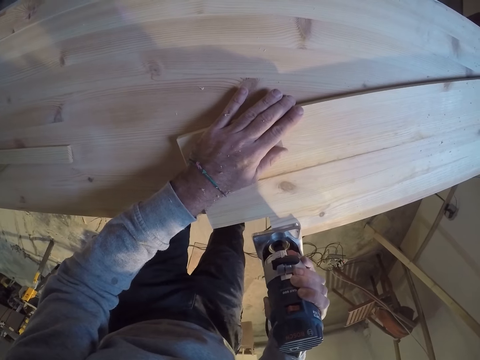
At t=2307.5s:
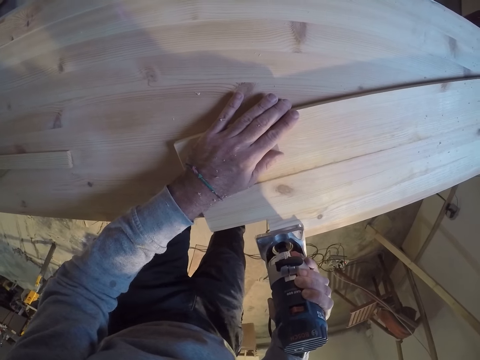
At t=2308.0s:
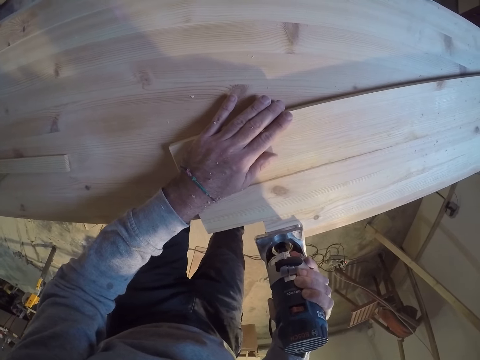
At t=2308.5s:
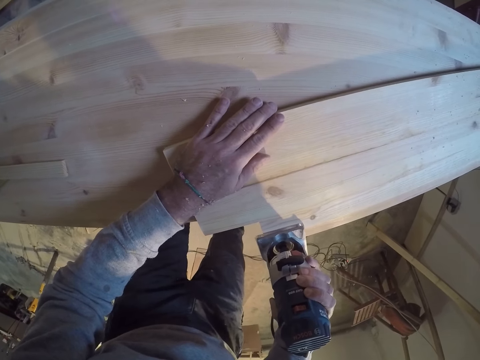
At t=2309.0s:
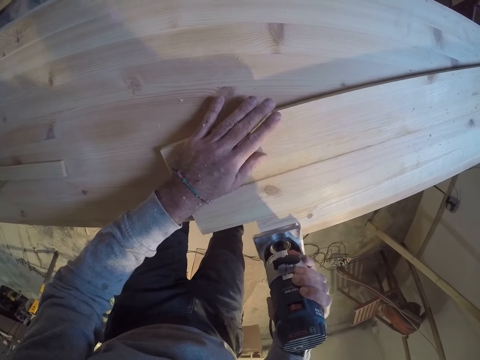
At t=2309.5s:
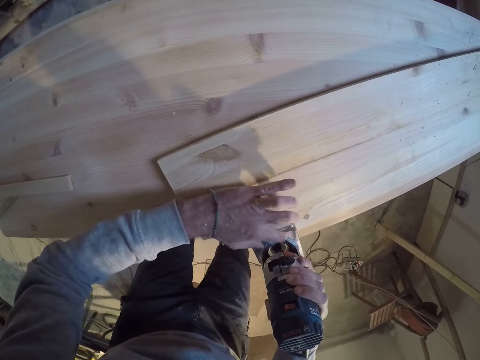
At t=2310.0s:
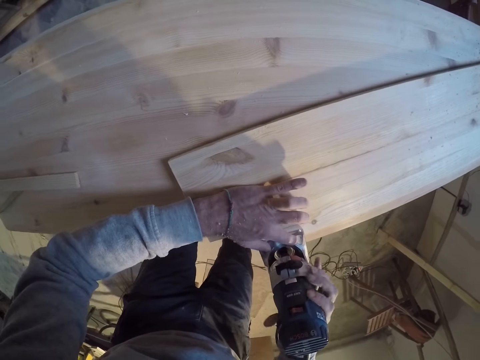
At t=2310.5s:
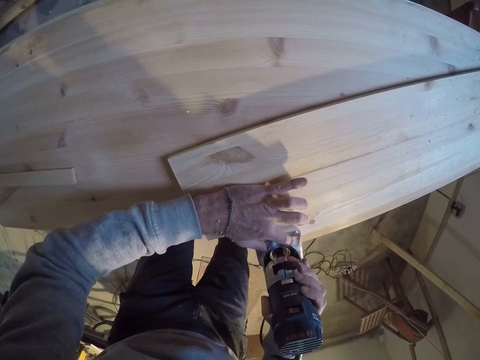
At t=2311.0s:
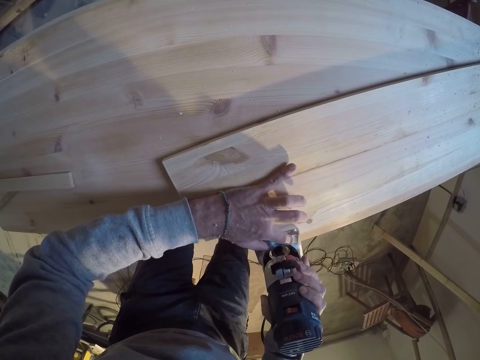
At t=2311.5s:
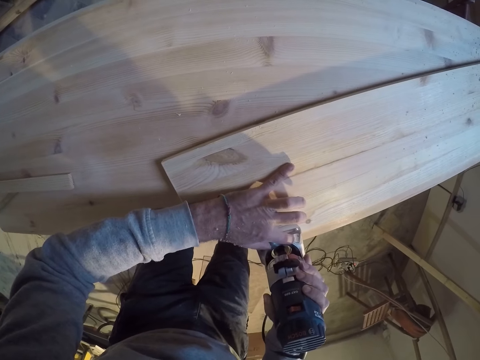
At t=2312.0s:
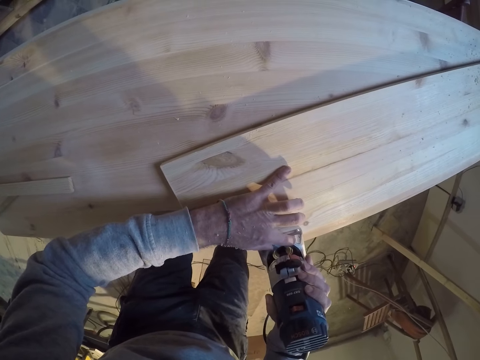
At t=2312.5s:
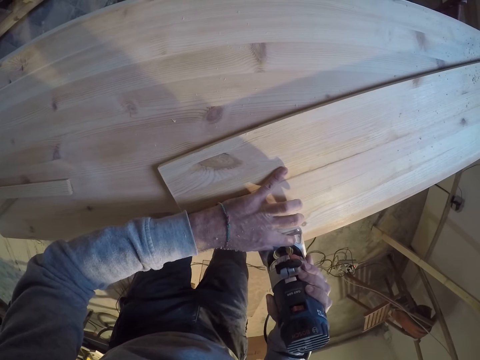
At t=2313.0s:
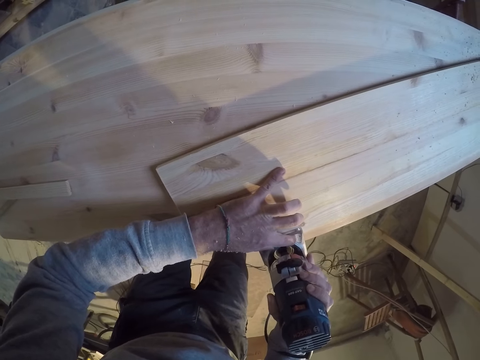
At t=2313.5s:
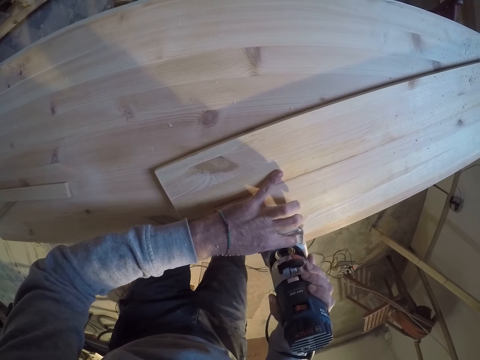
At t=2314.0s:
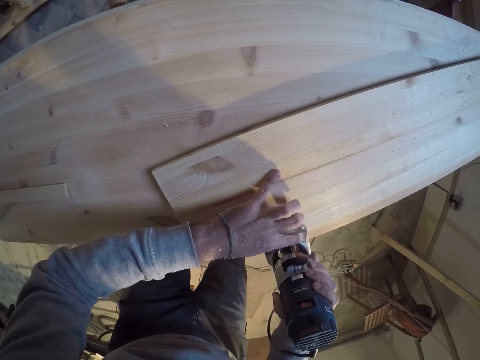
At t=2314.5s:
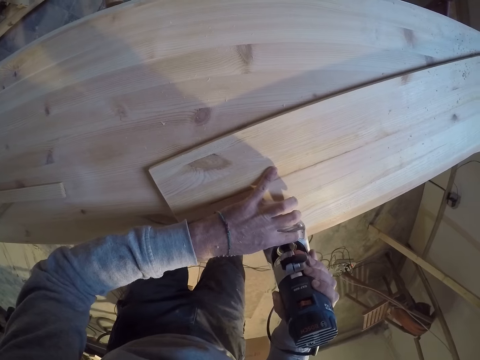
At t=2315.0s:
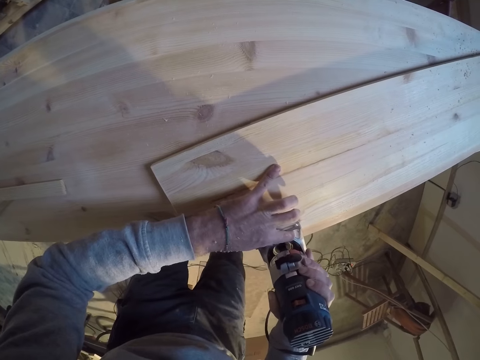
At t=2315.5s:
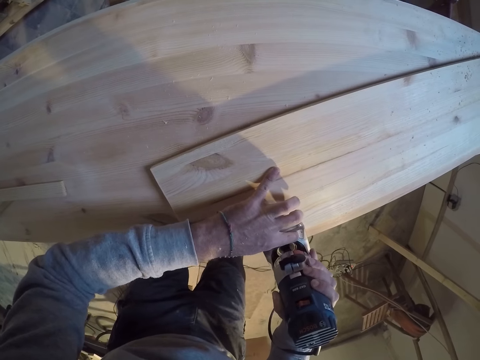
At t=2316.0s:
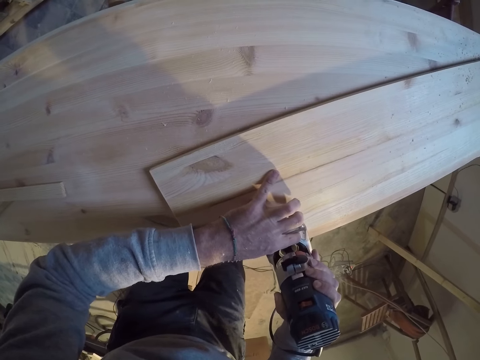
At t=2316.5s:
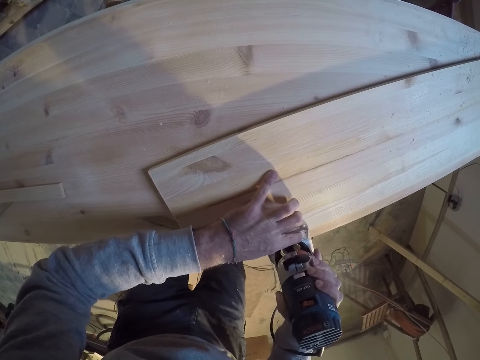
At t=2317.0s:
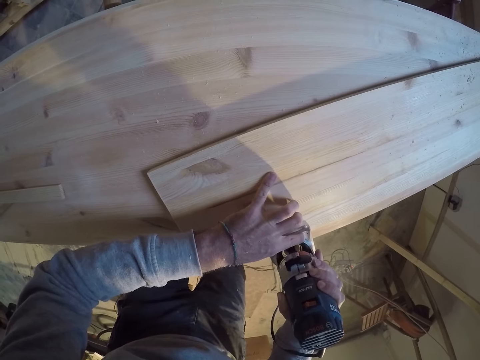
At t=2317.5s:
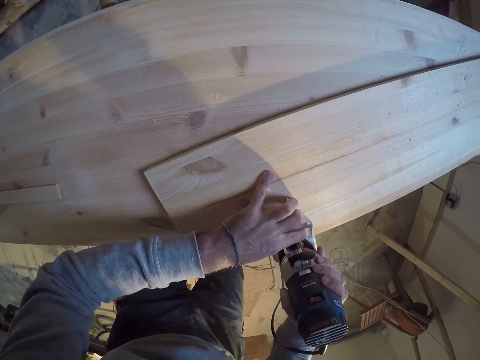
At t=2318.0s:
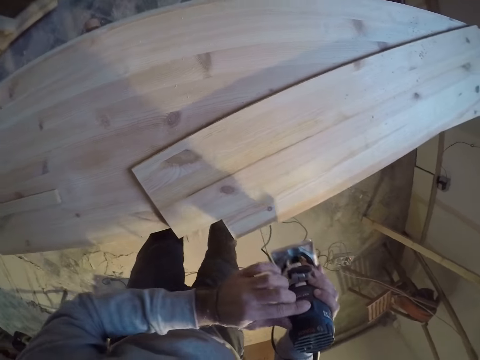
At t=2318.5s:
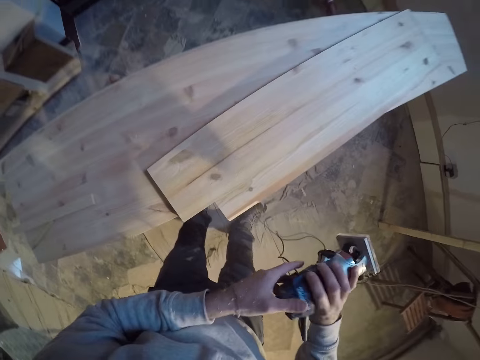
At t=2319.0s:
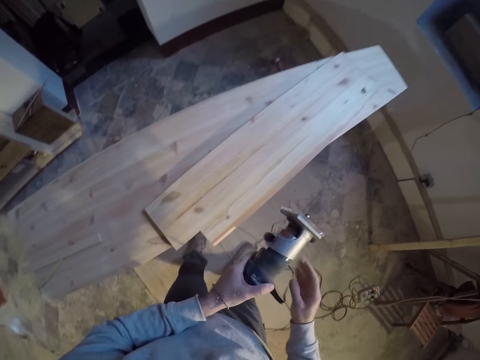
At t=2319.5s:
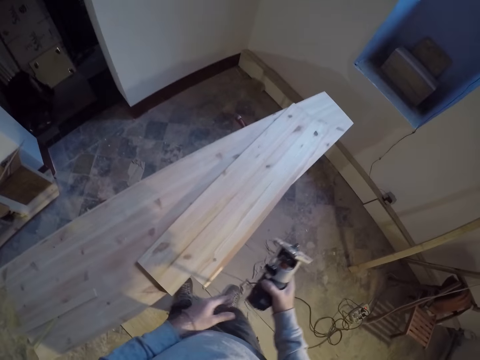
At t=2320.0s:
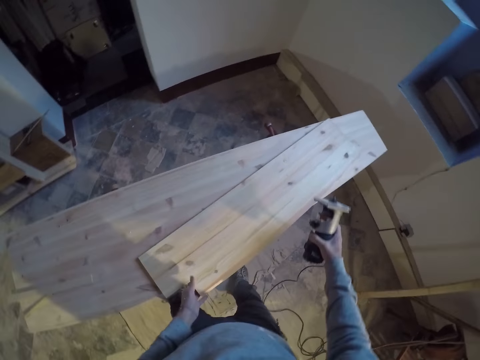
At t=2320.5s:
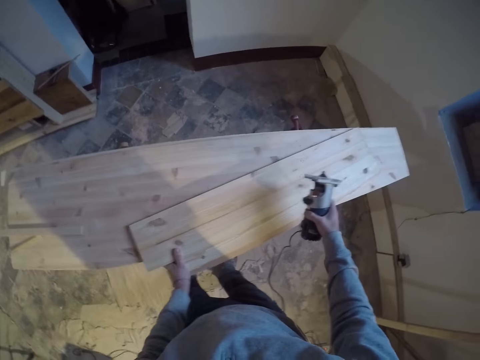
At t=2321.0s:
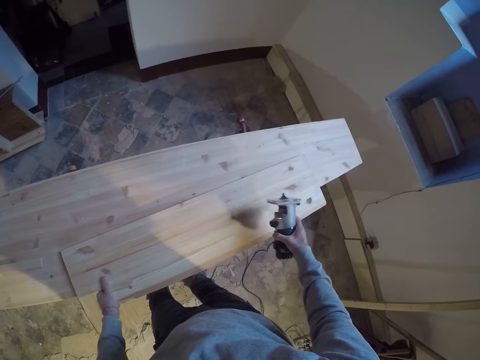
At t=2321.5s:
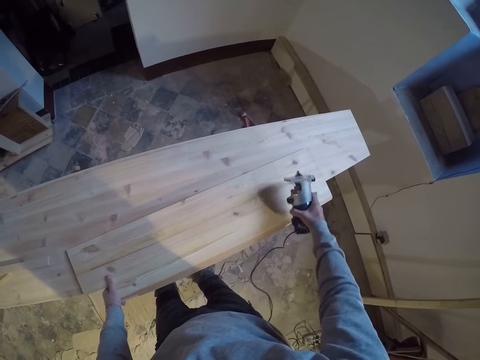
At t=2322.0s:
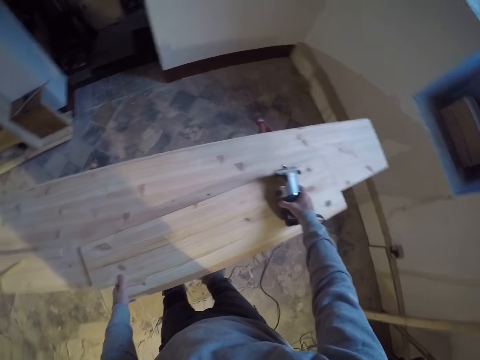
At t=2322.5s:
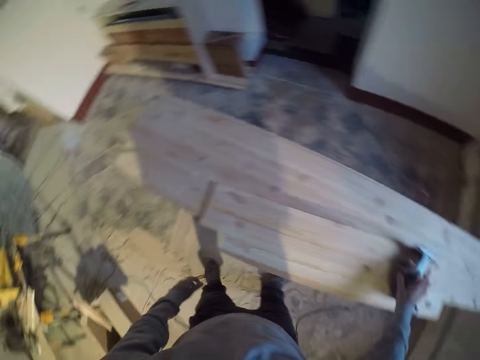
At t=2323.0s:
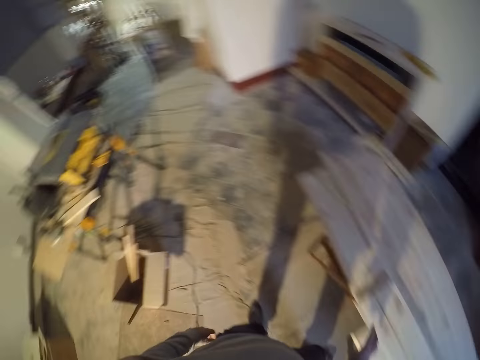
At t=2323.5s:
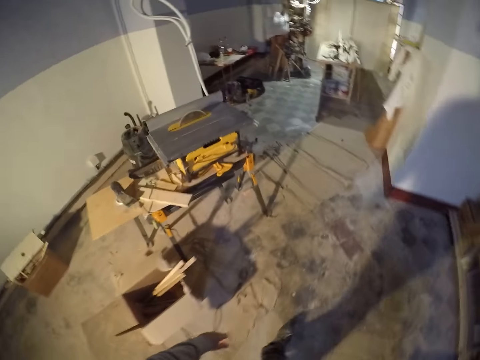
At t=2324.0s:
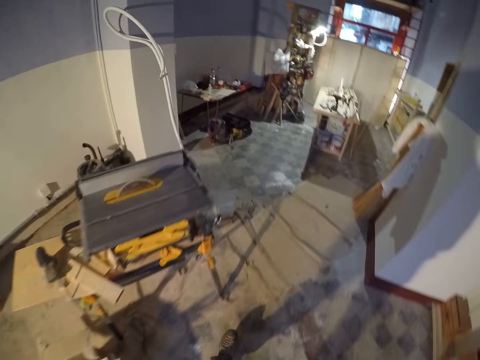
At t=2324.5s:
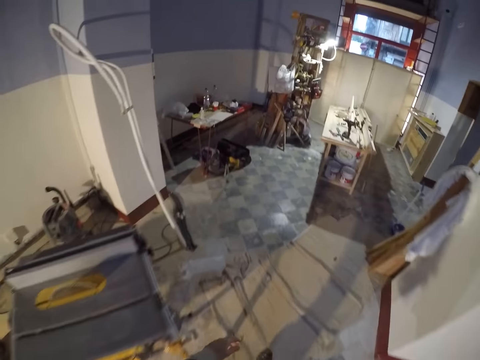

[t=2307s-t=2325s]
The camera wearer supports the wood cutter machine with his left hand. He turns the wood cutter machine on the hand. He holds the plank. He drops the machine on the wood piece with his left hand. He walks towards a shelf.

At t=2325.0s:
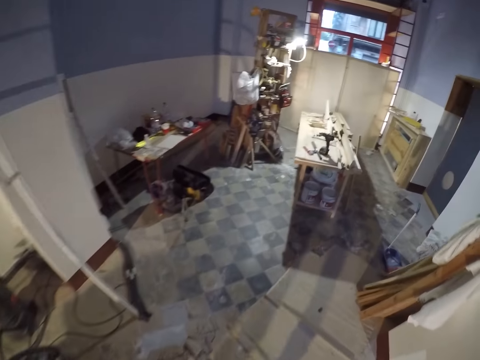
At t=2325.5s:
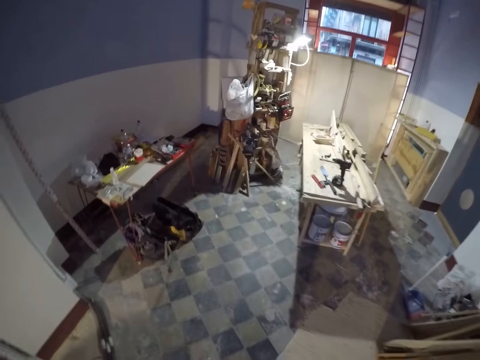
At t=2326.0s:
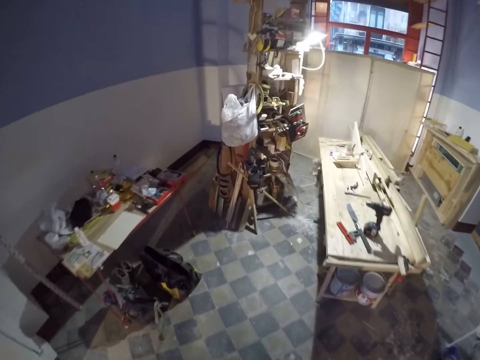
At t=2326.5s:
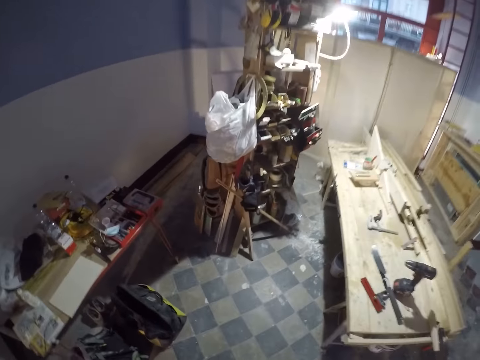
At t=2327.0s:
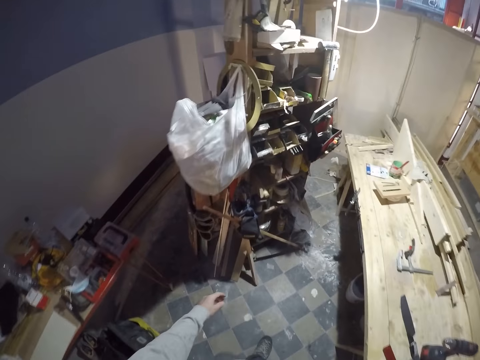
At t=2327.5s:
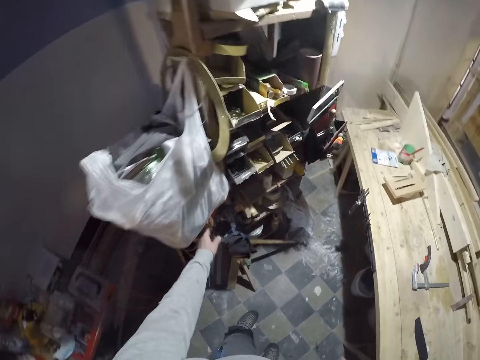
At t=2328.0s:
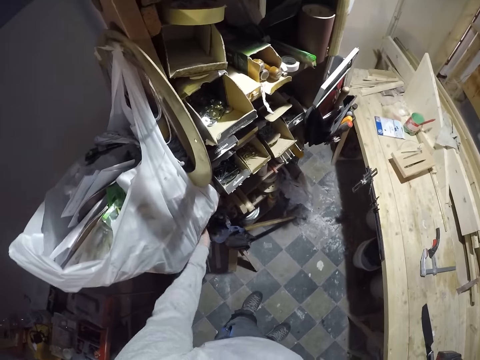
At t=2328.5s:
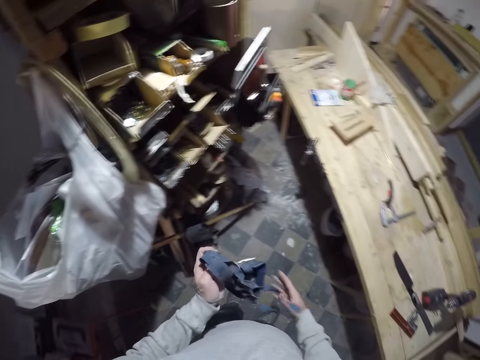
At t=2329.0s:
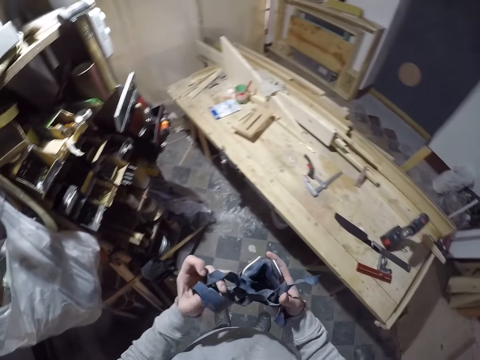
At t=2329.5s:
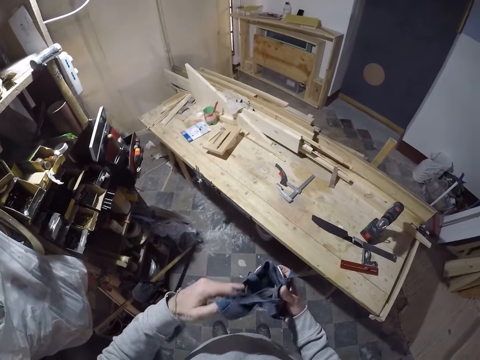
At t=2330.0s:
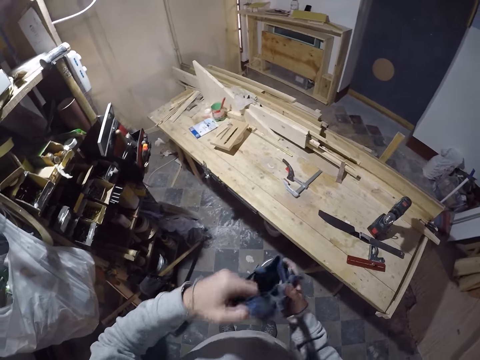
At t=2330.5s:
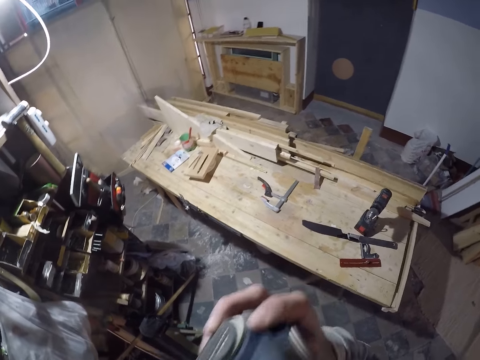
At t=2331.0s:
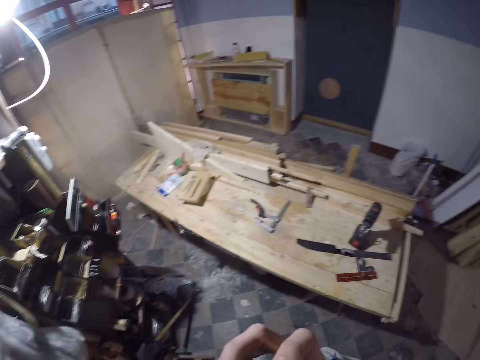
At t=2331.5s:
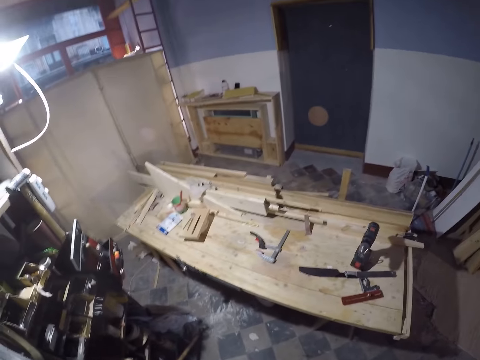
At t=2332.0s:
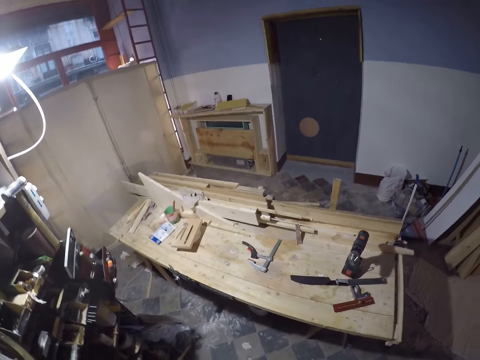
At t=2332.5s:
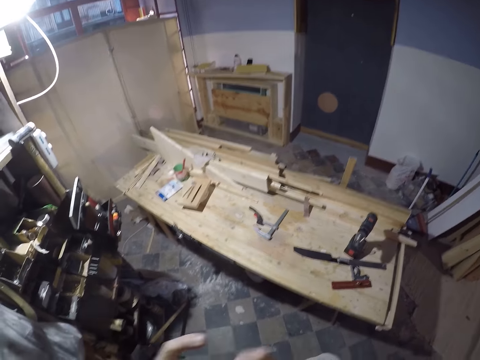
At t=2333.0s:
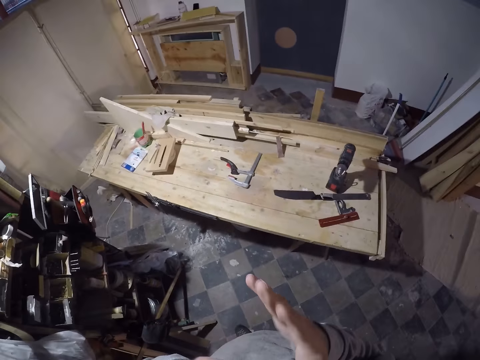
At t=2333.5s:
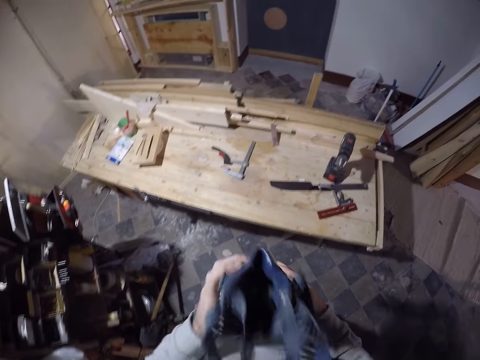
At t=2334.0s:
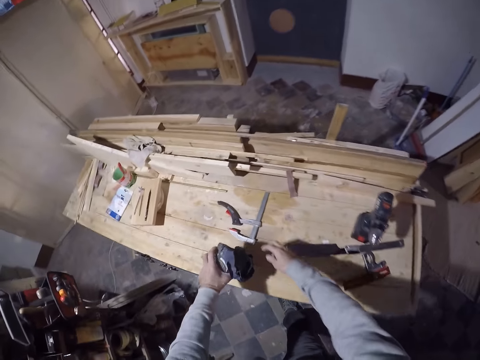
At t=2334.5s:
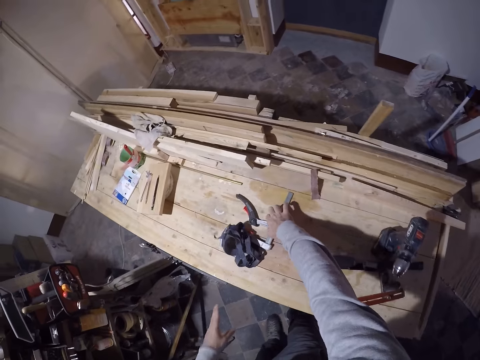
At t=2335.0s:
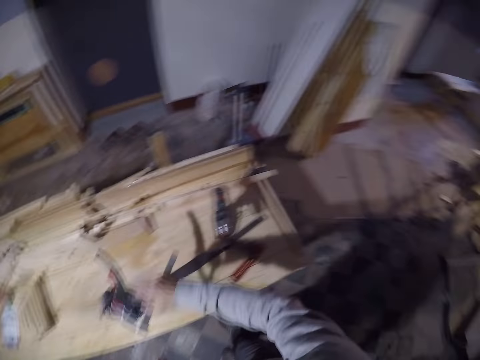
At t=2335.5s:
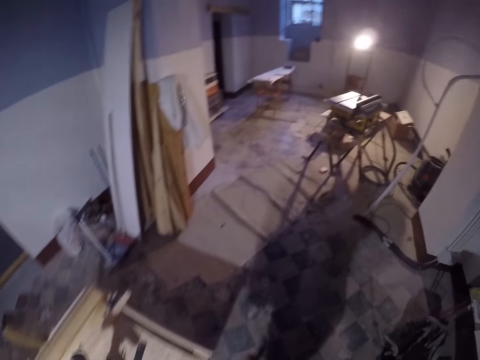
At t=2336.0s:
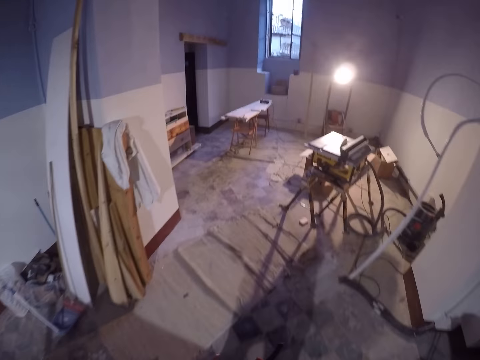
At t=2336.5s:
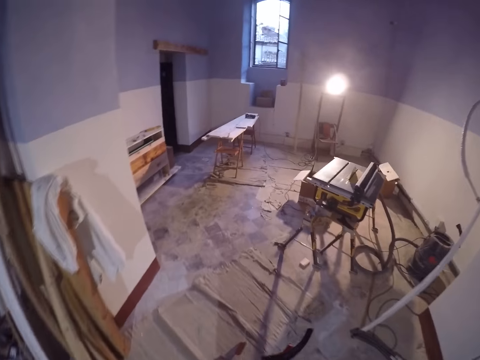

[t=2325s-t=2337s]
The camera wearer picks up a nose mask or black rubber from the shelf with his left hand. He moves the rubber to the mouth. He drops the nose mask on a table with his left hand. He picks up a clamp on the table with his left hand. He walks towards the wood piece.
